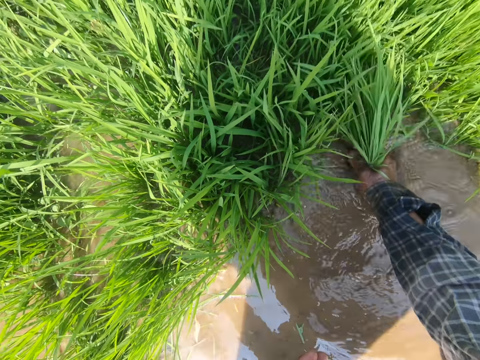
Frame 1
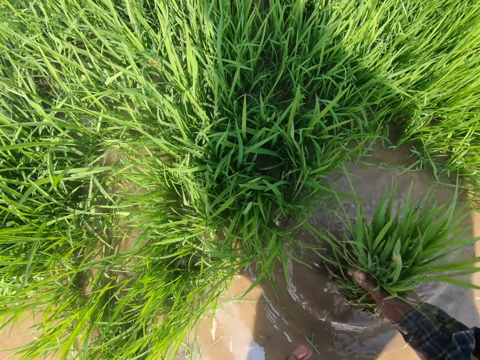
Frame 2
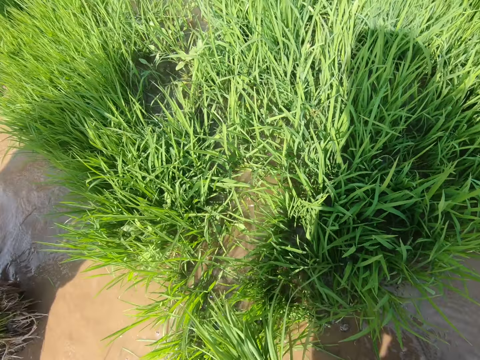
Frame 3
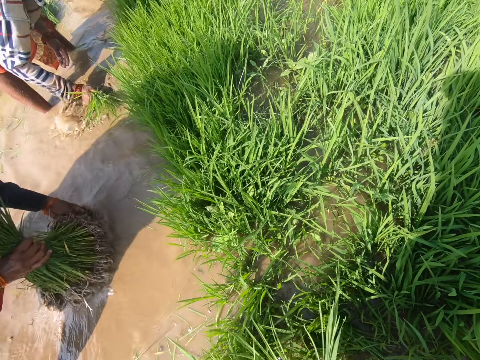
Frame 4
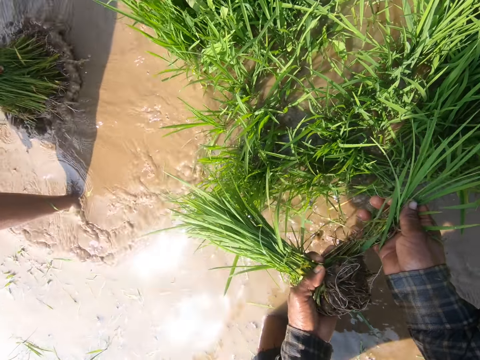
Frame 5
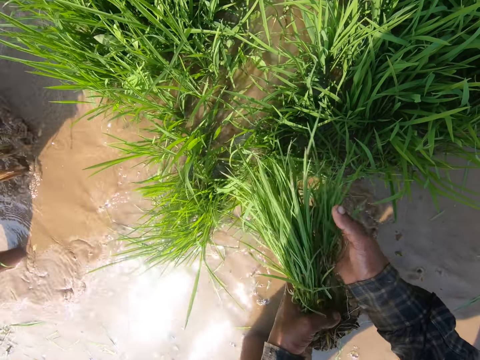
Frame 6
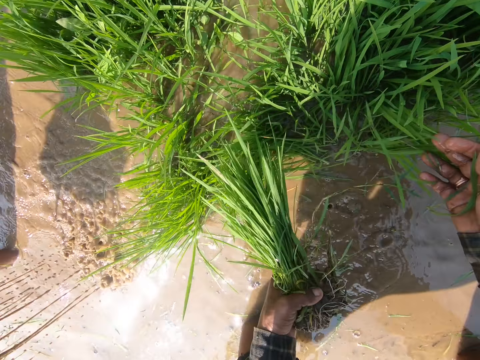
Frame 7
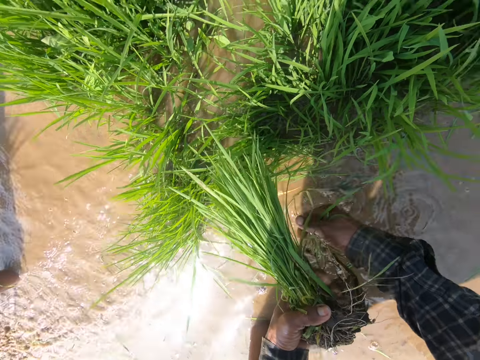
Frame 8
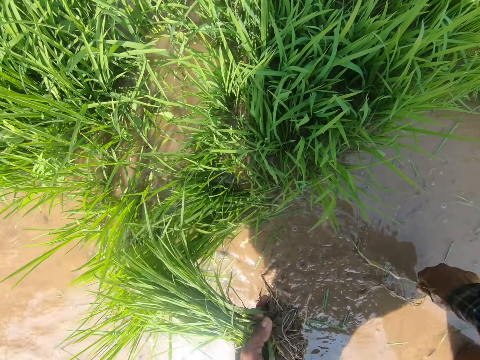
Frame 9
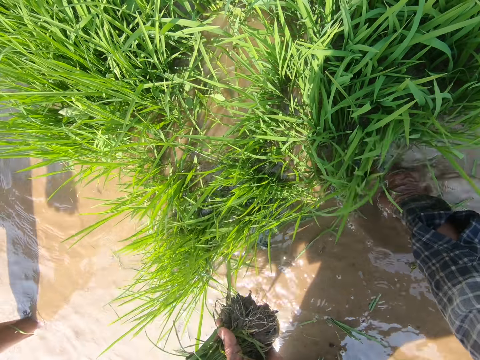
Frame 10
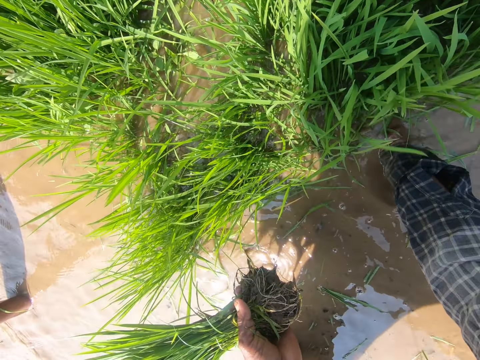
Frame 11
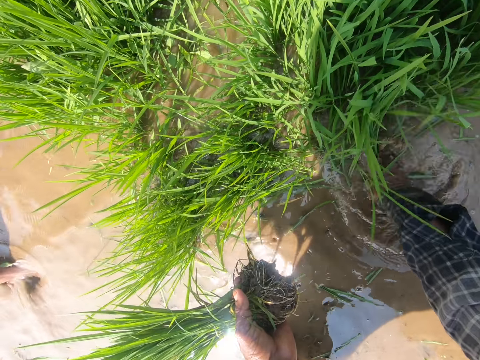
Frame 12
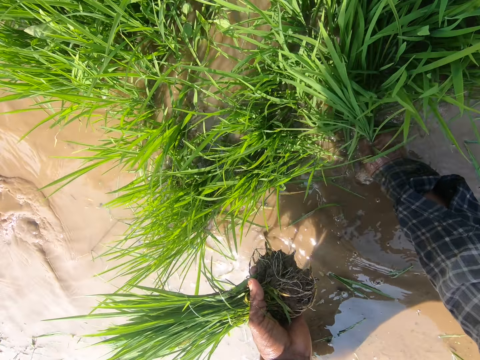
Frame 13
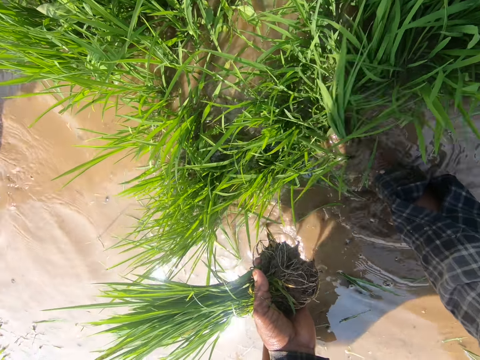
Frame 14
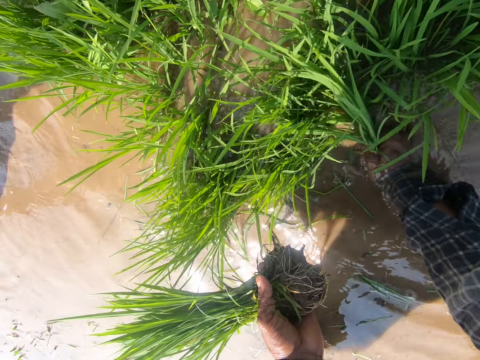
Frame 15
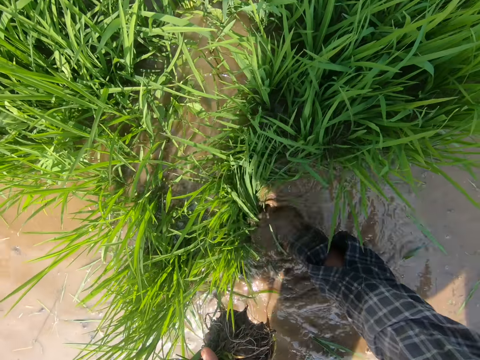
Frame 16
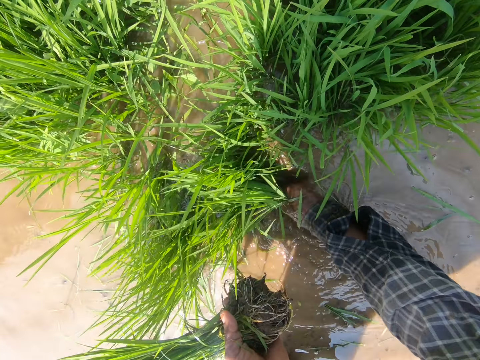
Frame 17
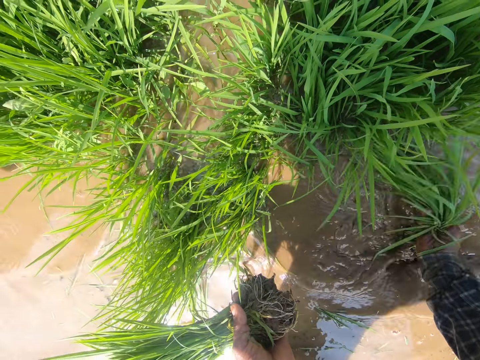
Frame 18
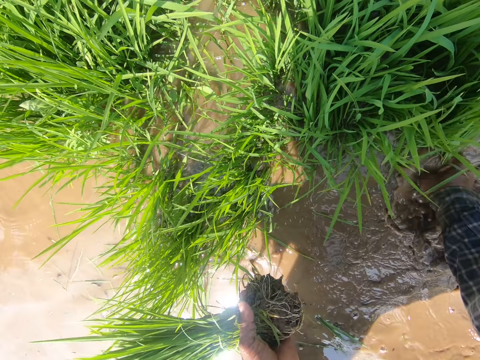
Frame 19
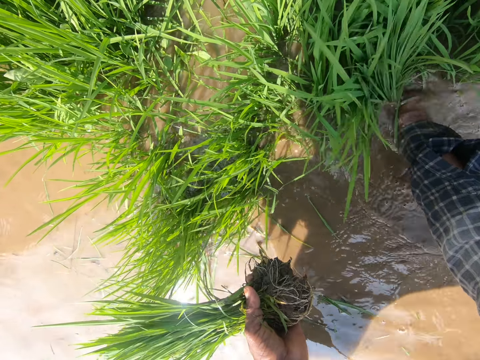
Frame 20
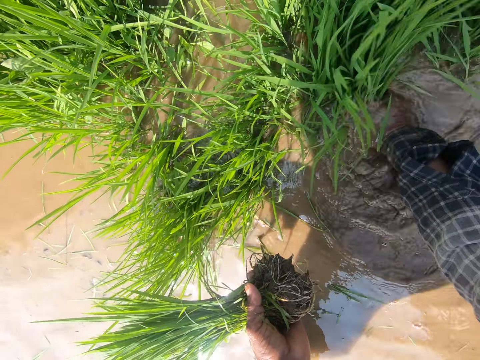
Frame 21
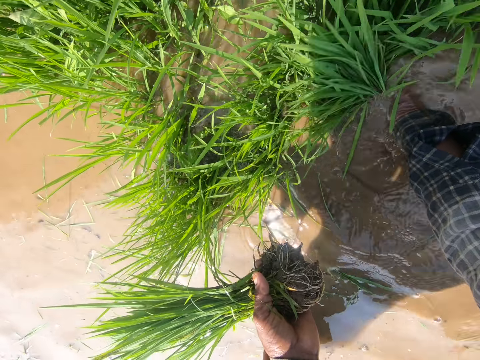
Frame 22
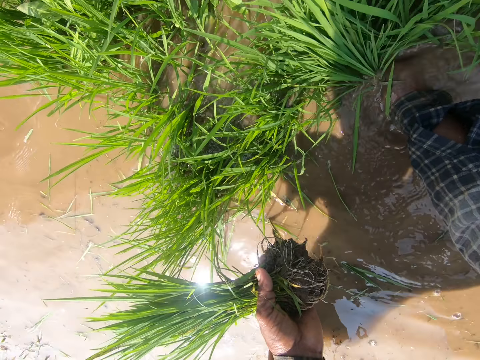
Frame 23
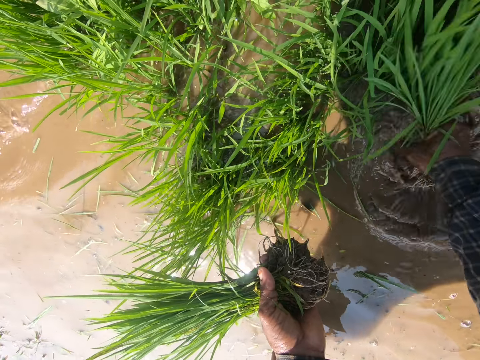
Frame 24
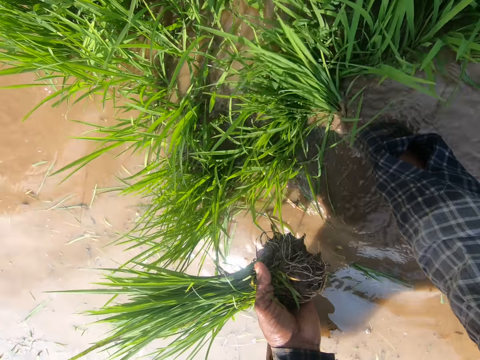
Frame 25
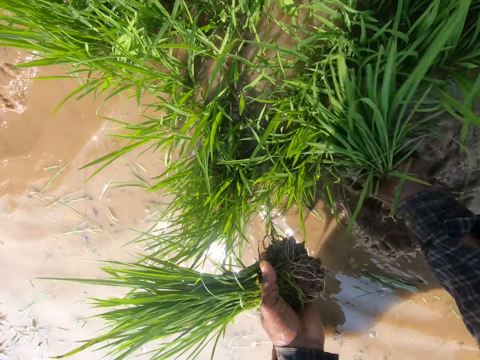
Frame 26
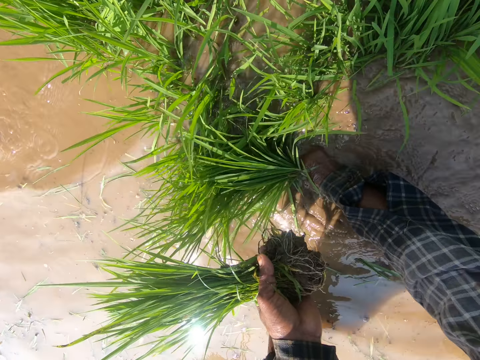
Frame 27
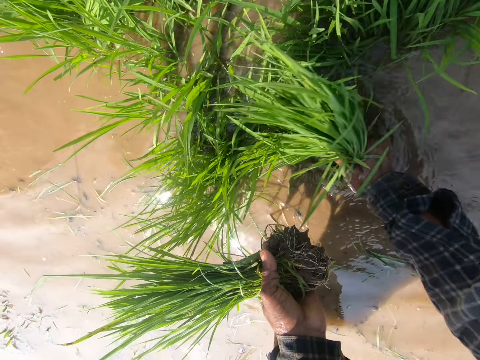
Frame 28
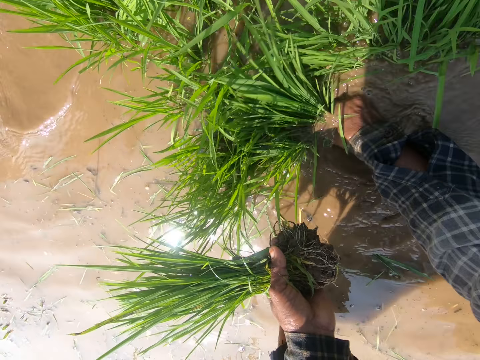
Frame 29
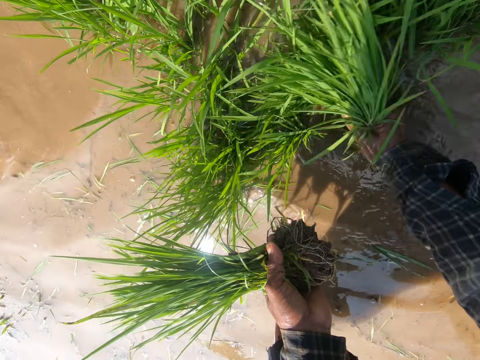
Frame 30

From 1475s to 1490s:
The camera wearer holds the grass with the left hand. They align the grass with both hands. They uproot the grass with the right hand.

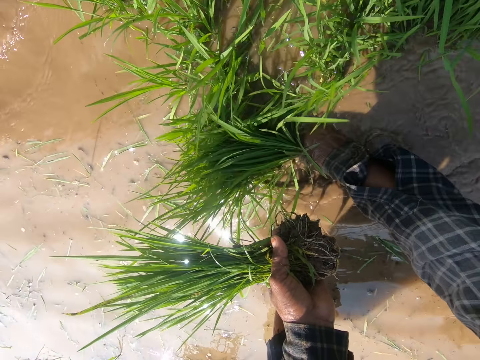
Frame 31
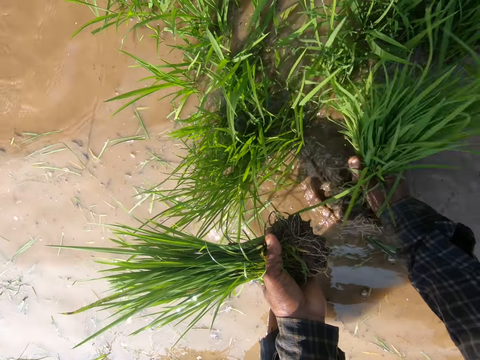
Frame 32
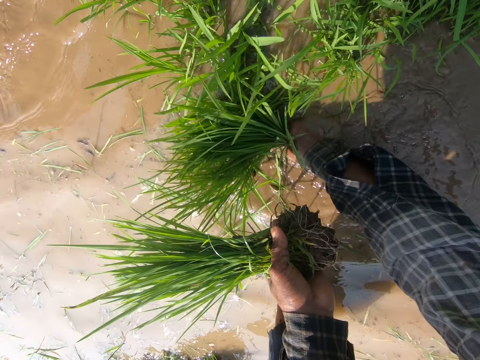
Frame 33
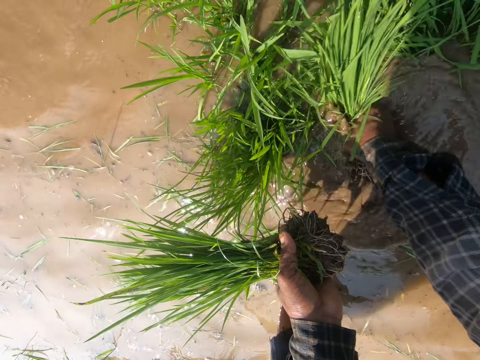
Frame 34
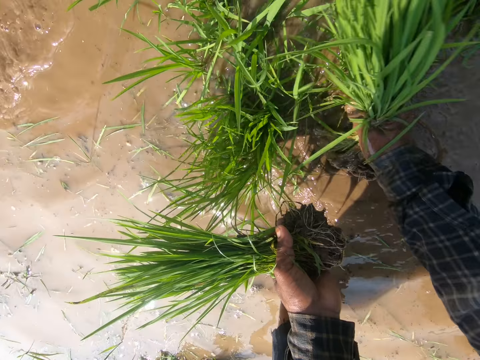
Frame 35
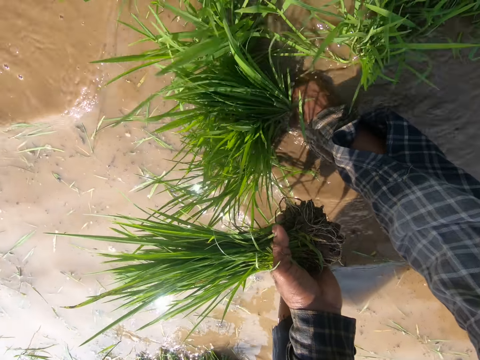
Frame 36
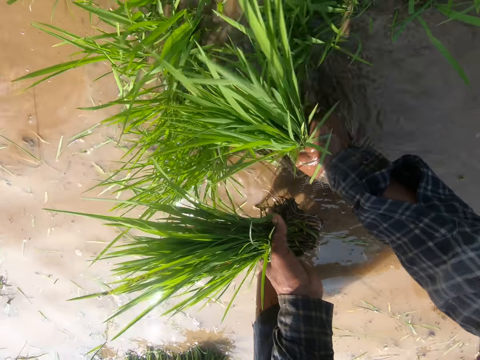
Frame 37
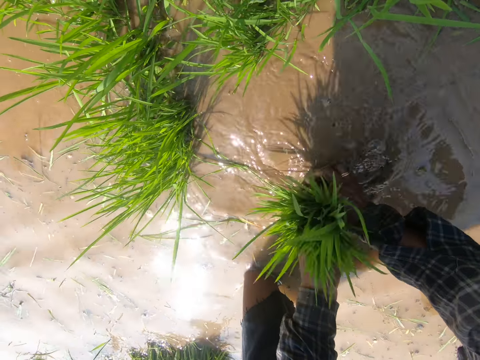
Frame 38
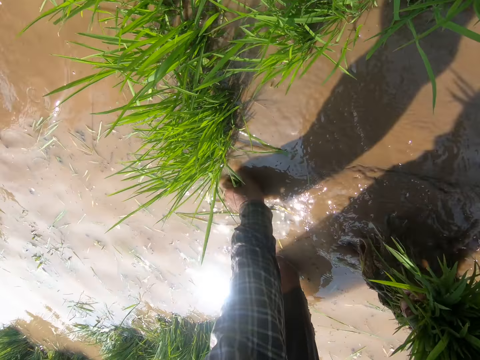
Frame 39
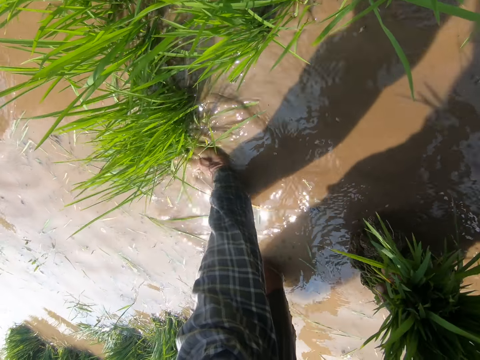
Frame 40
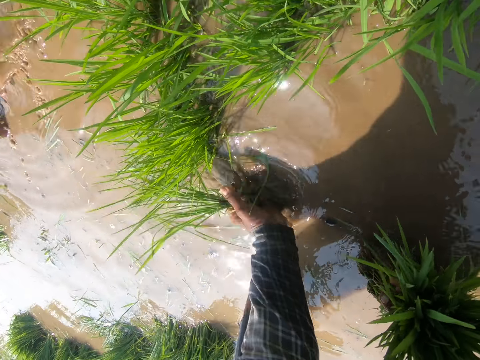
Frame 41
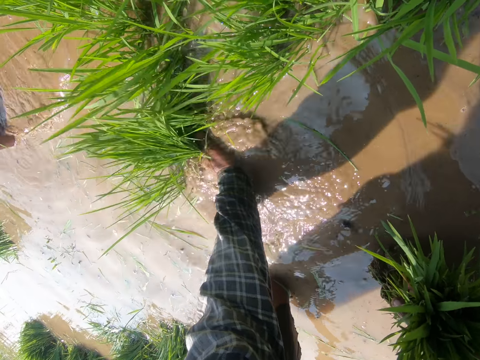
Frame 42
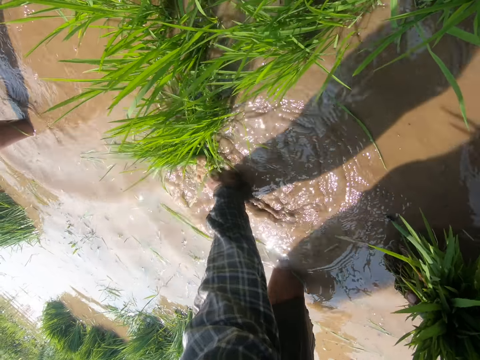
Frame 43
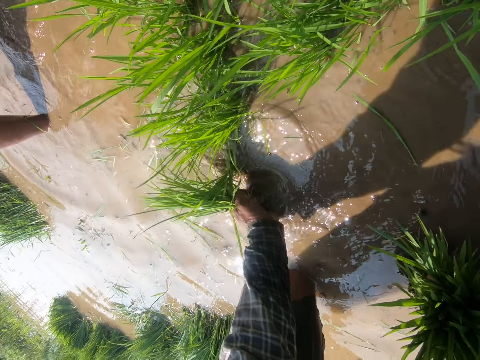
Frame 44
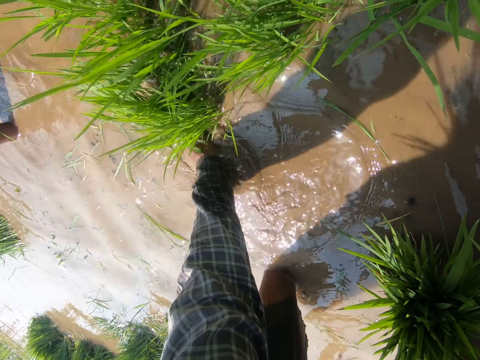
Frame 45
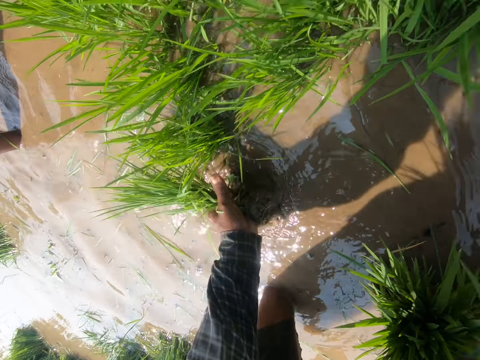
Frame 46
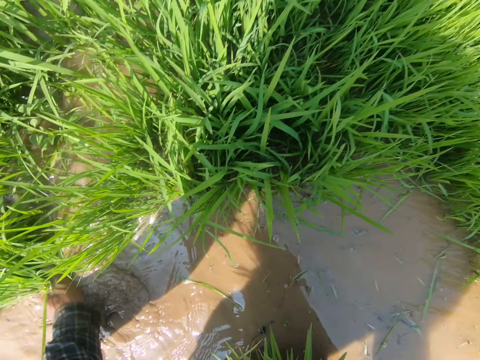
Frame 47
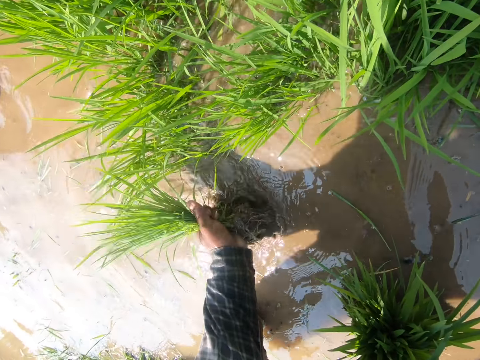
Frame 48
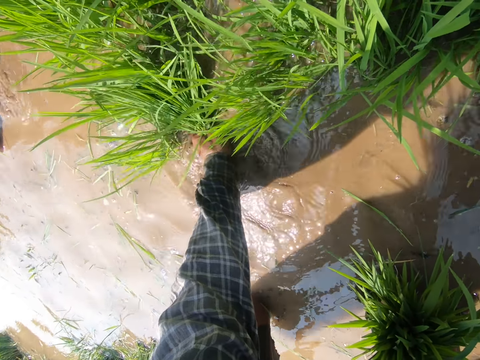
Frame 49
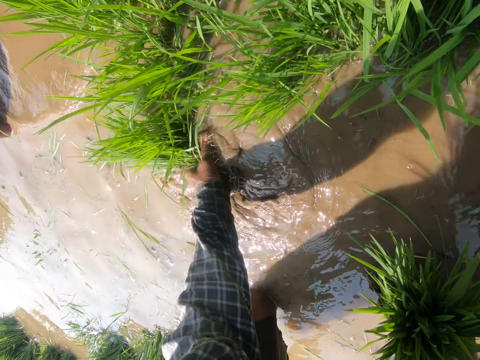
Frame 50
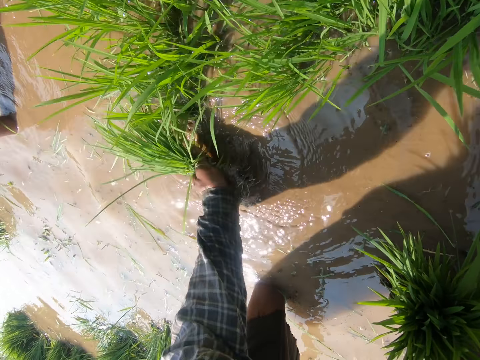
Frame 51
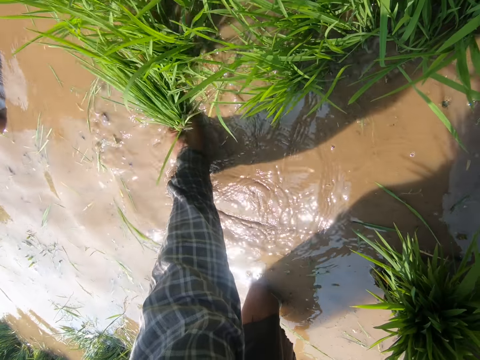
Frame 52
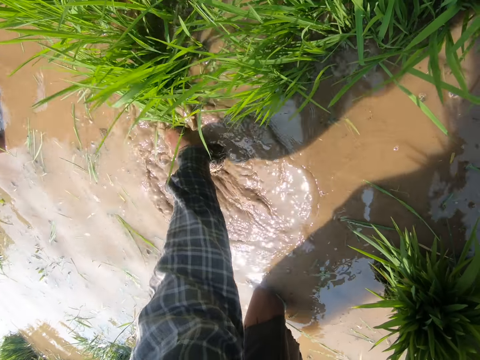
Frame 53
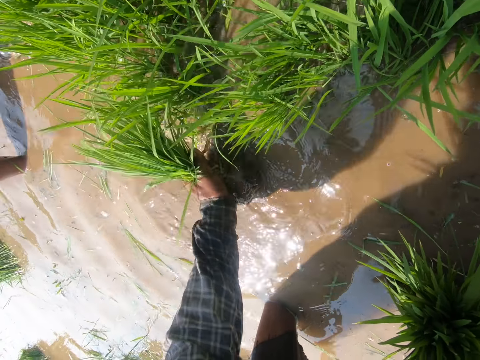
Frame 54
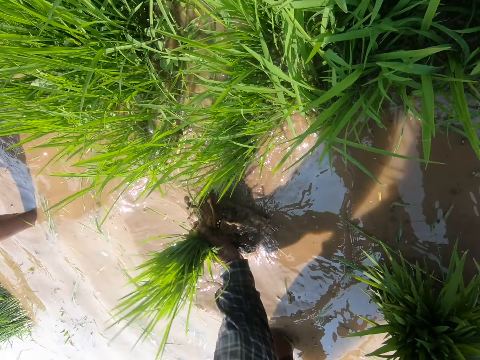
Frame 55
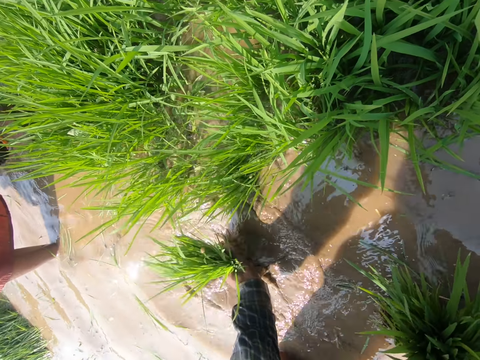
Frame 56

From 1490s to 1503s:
The camera wearer holds the grass with the right hand. They uproot the grass with the left hand.
